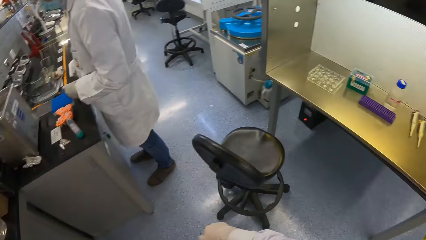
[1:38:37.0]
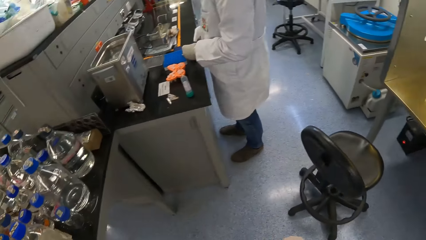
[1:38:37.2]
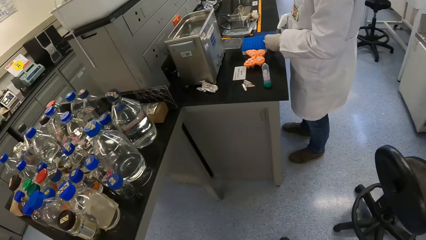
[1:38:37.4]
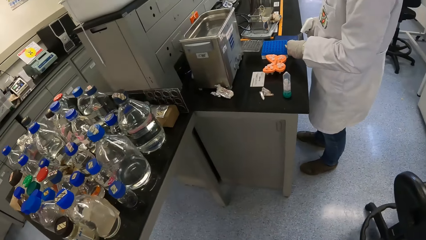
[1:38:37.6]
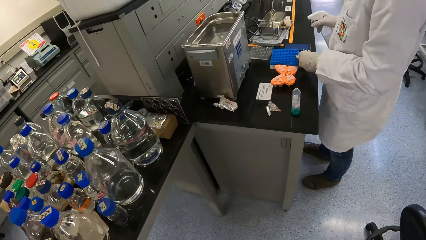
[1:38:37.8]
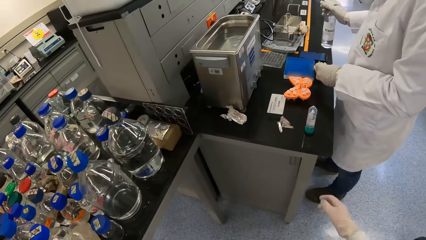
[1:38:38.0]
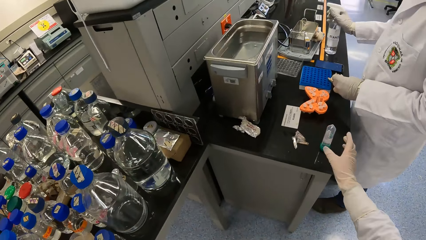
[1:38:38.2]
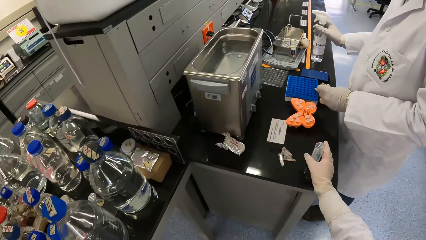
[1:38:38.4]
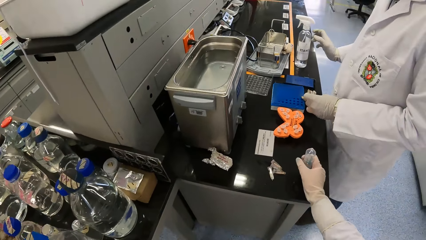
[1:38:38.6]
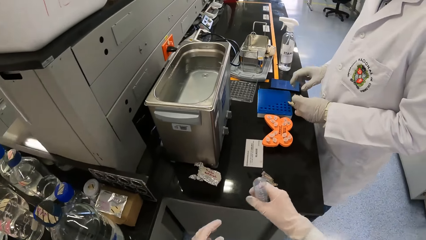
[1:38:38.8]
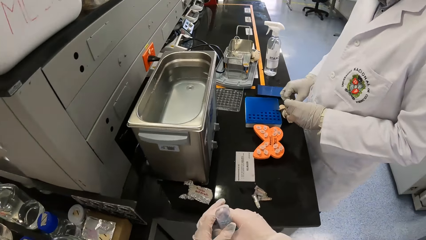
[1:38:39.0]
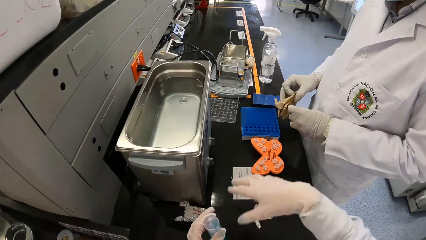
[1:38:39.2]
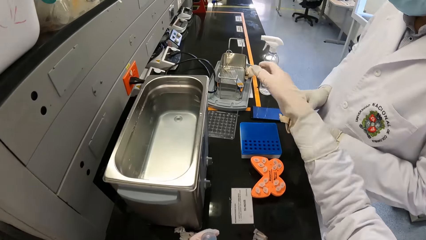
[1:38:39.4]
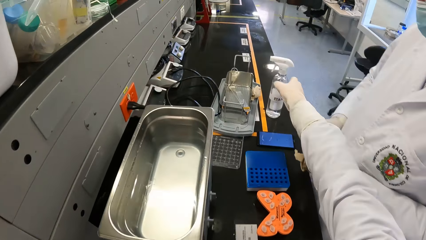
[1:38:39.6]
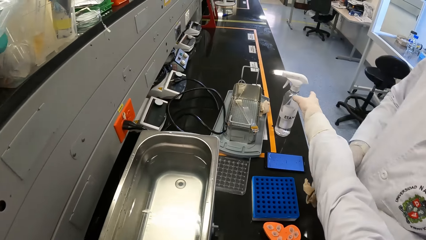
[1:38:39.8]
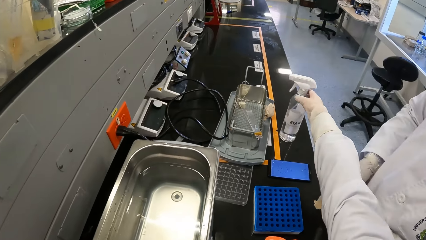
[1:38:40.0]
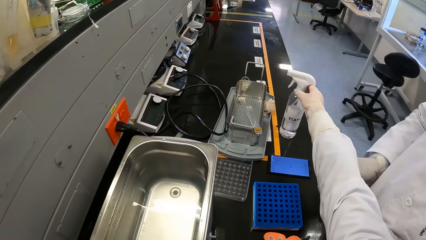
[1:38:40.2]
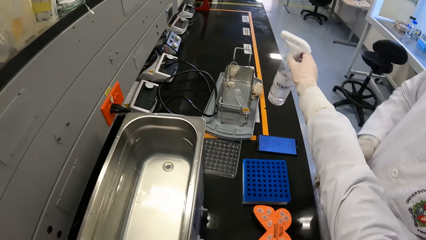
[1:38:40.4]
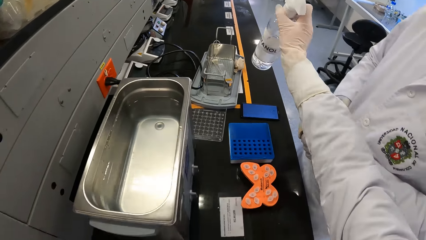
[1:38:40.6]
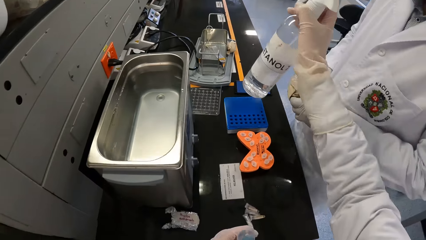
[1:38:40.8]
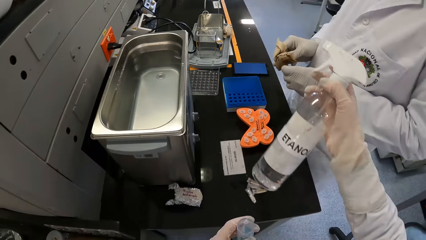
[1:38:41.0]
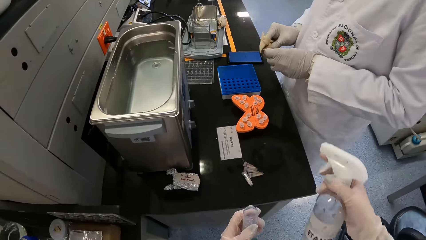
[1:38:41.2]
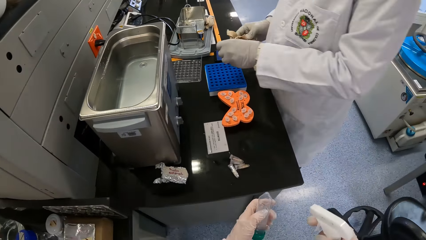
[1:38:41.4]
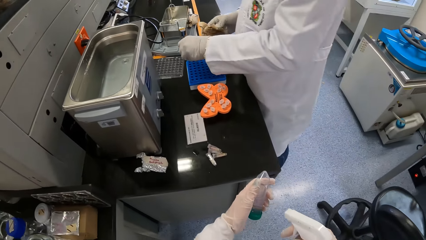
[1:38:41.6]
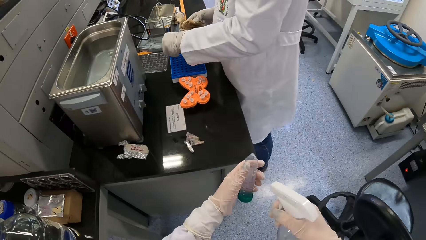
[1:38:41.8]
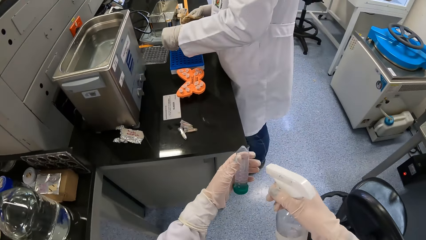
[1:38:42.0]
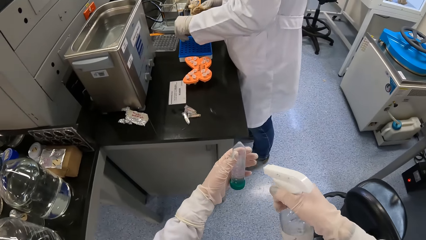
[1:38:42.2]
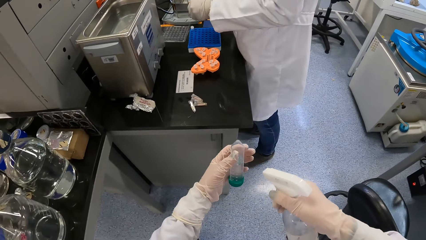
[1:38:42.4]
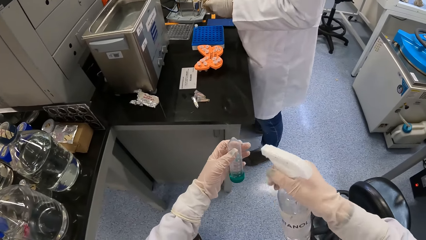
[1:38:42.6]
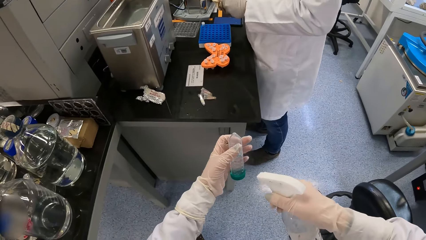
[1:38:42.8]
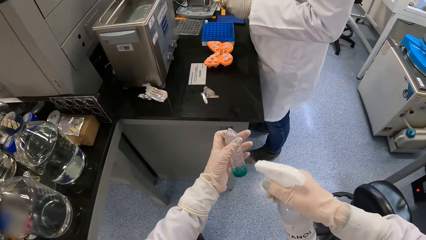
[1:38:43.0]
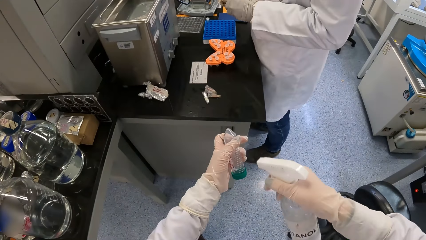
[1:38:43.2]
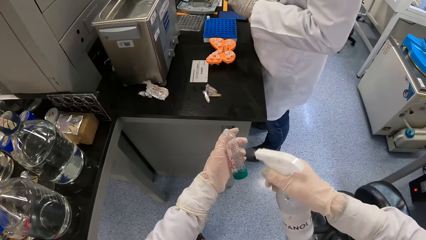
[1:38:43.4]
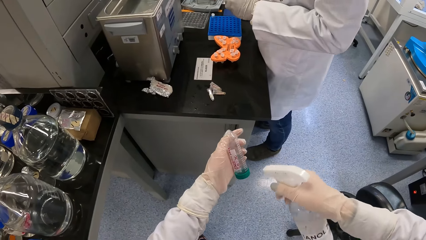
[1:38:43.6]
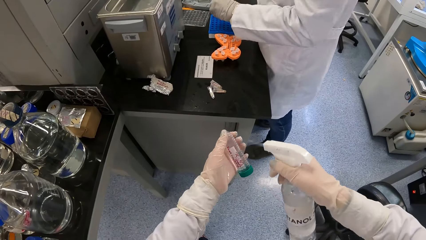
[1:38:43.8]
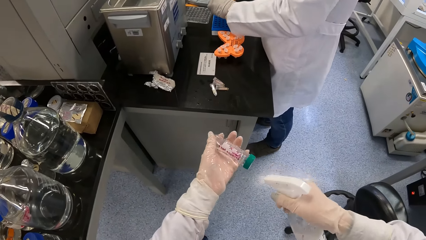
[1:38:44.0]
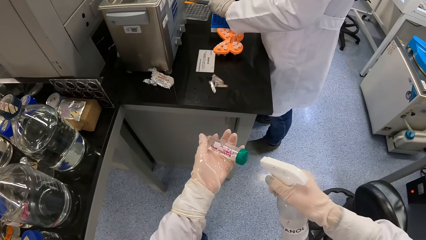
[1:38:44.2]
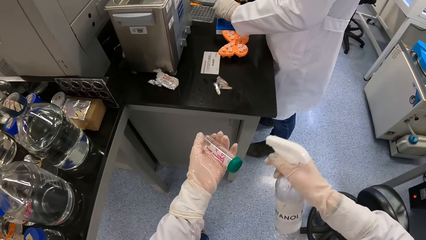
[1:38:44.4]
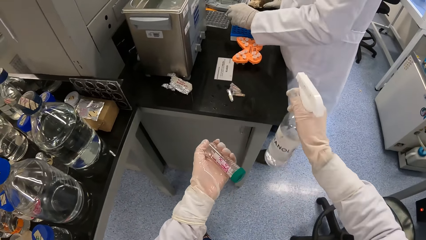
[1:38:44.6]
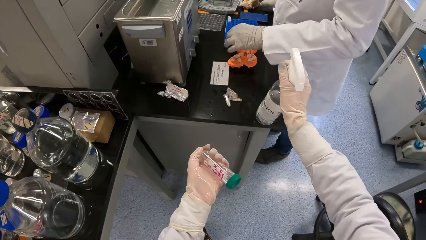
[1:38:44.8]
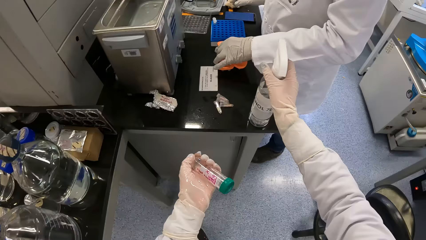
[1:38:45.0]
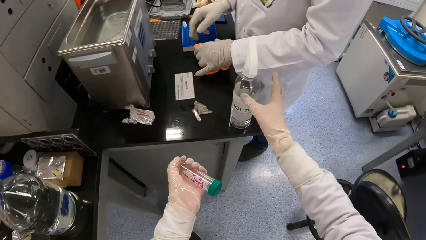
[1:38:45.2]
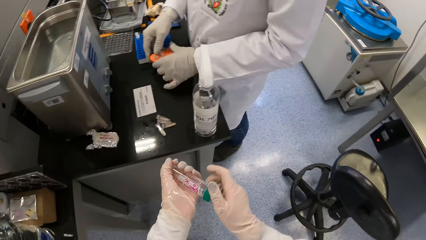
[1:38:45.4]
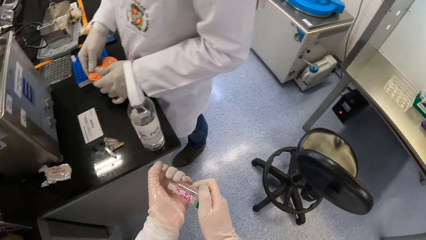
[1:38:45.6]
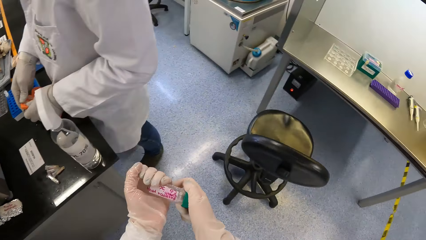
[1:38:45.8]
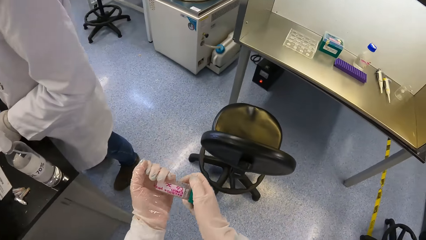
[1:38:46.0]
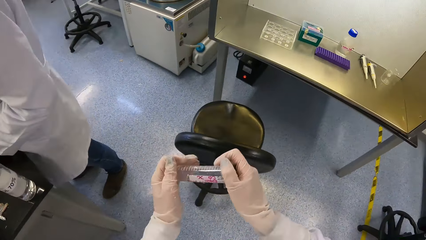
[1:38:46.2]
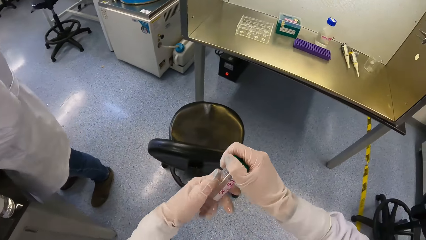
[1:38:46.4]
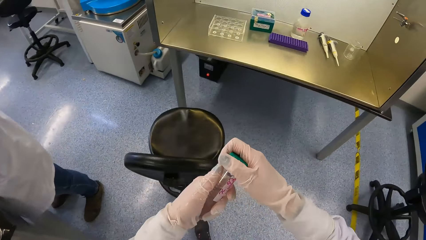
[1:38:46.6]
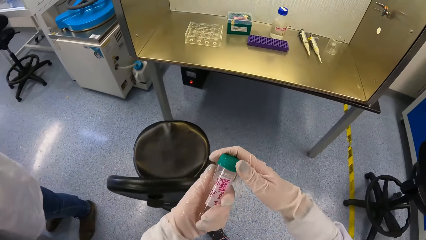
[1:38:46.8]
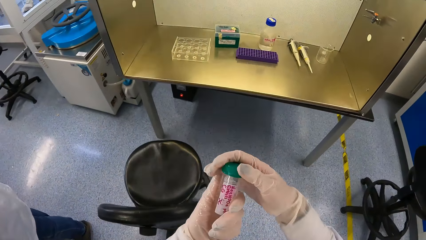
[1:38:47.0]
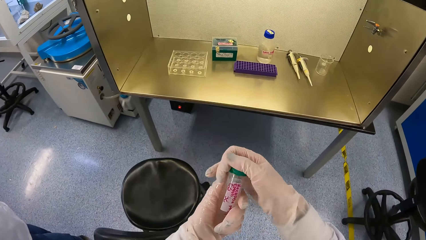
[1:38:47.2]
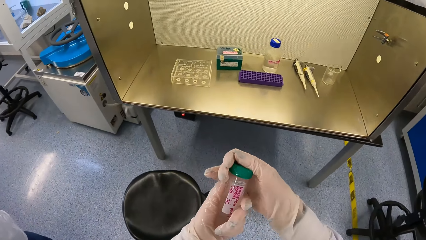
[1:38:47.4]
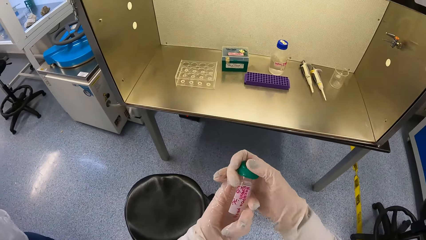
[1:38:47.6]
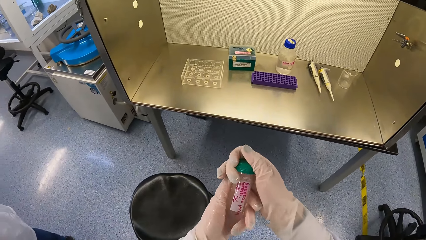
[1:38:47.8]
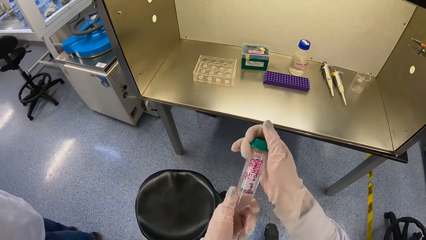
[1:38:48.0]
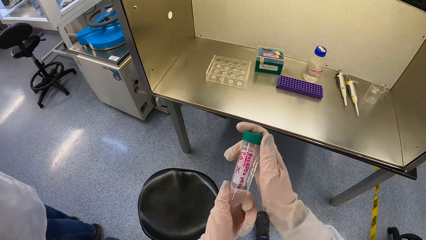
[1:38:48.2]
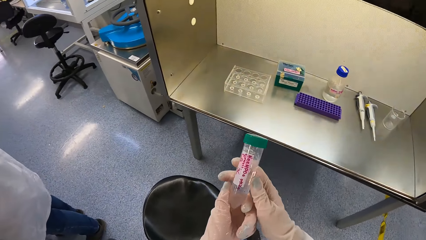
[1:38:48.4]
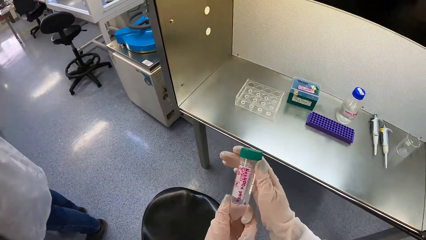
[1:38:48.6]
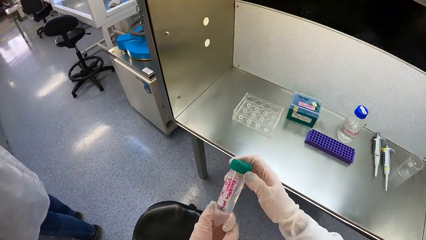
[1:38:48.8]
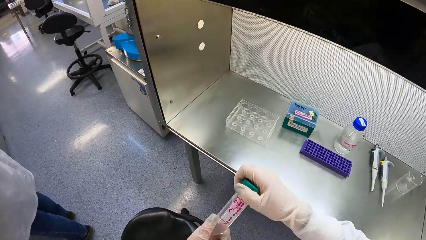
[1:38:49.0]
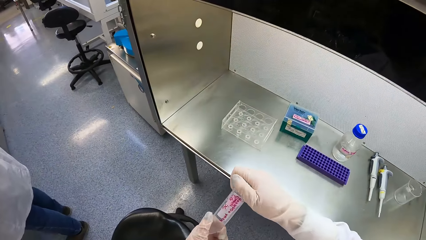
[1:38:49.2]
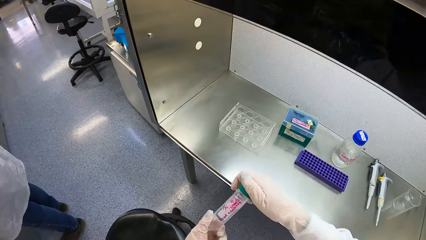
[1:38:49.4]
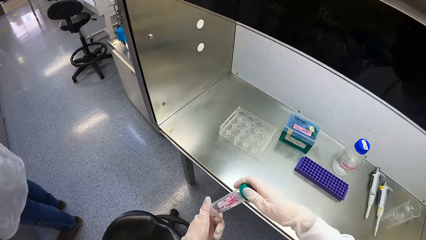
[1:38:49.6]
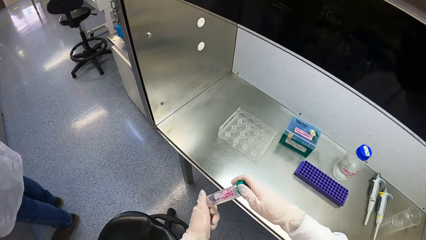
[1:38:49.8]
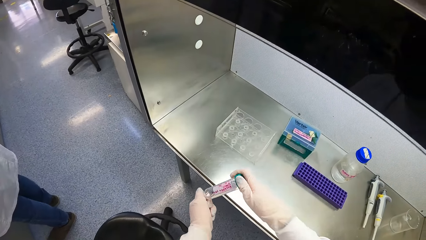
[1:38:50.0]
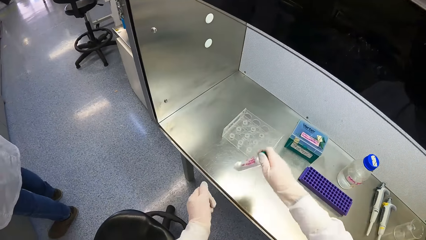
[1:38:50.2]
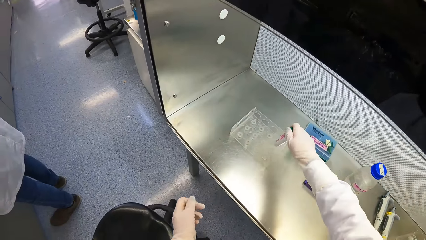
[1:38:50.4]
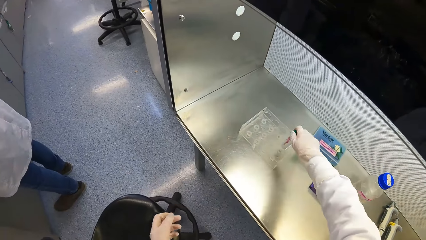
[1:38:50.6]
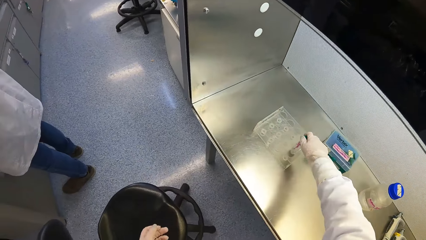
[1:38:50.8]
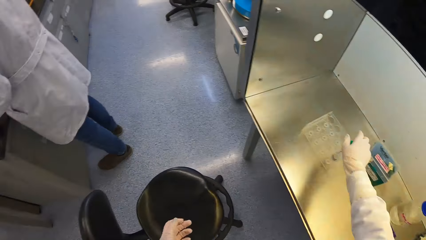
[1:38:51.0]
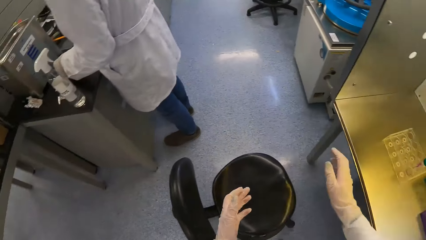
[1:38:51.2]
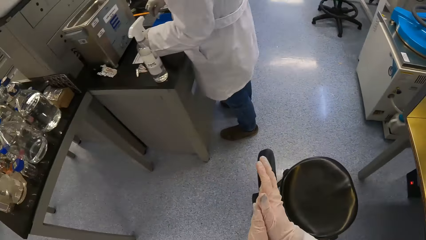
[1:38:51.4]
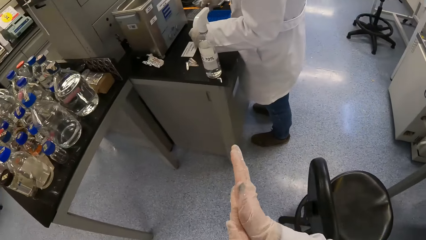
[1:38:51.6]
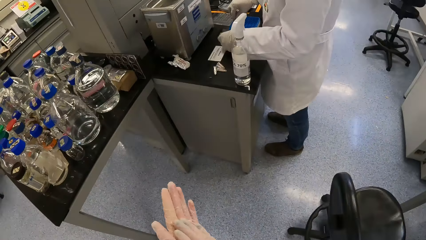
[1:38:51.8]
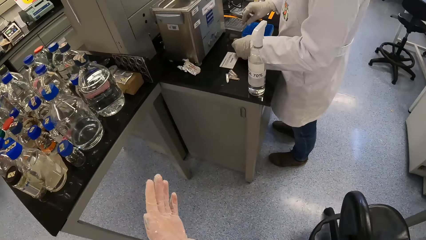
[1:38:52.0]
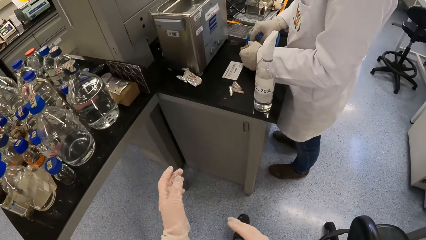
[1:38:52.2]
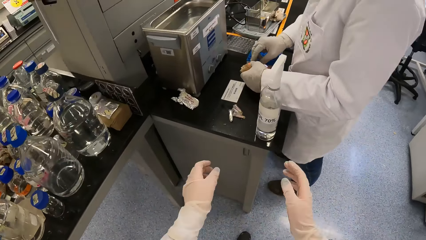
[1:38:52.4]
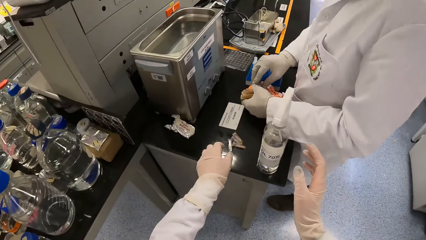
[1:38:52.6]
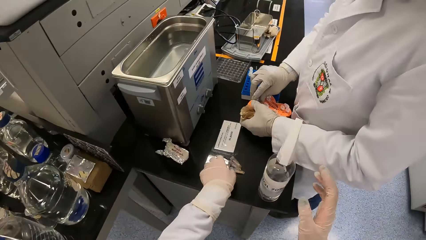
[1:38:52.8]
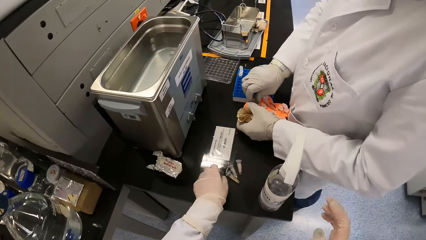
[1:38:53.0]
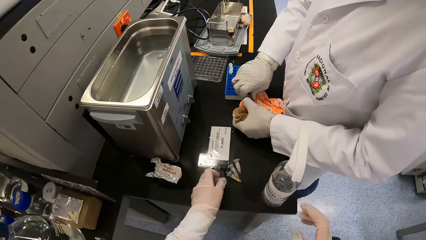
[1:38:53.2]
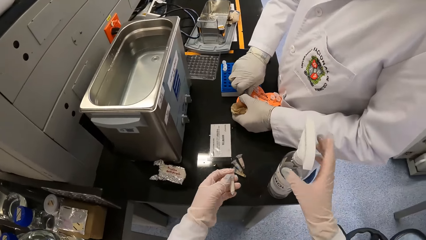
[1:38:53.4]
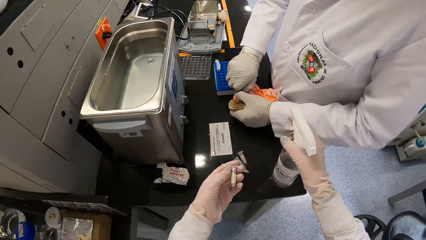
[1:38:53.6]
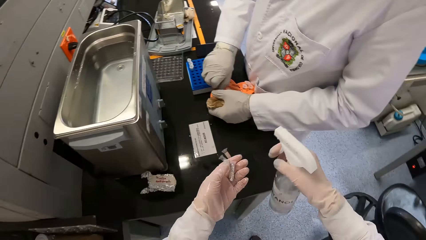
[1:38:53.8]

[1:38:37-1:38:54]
The man sprays a centrifuge tube in his left hand with the spray bottle in his right hand. The camera wearer walks ahead. The man drops the spray bottle on the counter with his right hand. The camera wearer picks the conical base tube from the counter with her right hand. She passes the conical base tube from her right hand to her left hand. The man picks a cloth from the counter with his right hand and cleans the centrifuge tube in his left hand with the cloth in his right hand. The camera wearer holds something with the left hand. She picks the spray bottle from the counter with her right hand. The man puts the centrifuge tube in a centrifuge tube rack on the counter with his left hand. The camera wearer sprays the conical base tube in her left hand with the spray bottle in her right hand. She drops the spray bottle on the counter with her right hand. The man picks the centrifuge tube rack from the counter with his left hand and holds the centrifuge tube with both hands. The camera wearer holds the conical base tube with both hands. She rubs both hands on something. She drops the conical base tube in a tube rack in the biosafety cabinet with her right hand. She rubs her hands together. She picks a centrifuge tube from the counter with her left hand. She picks the spray bottle from the counter with her right hand.
